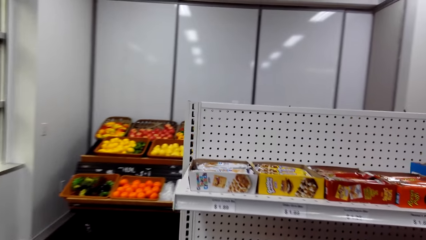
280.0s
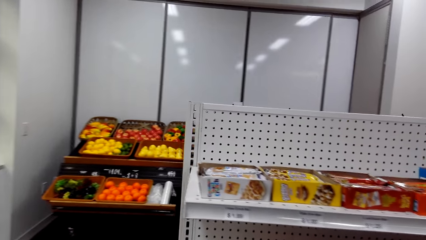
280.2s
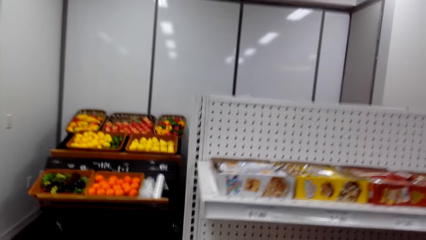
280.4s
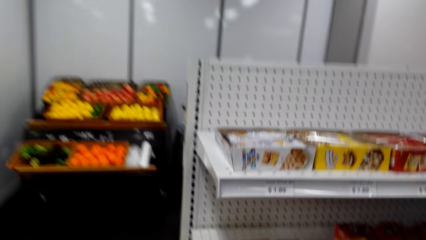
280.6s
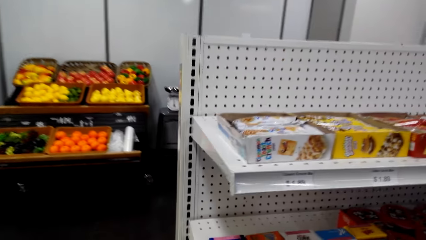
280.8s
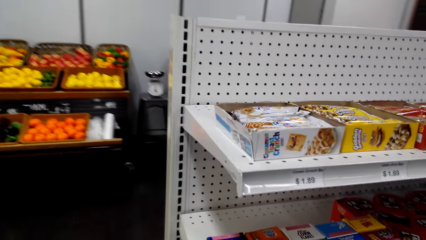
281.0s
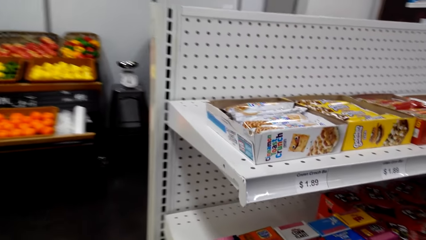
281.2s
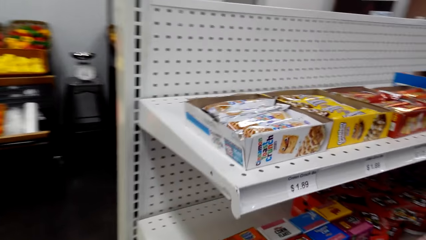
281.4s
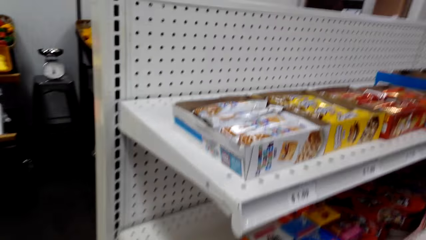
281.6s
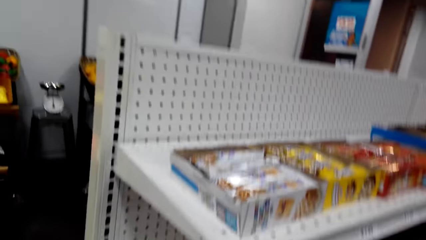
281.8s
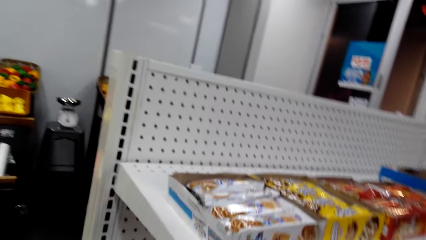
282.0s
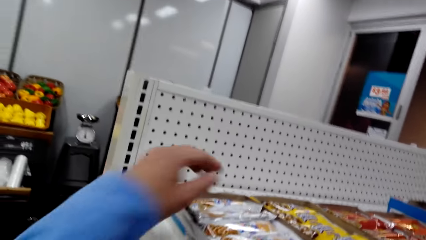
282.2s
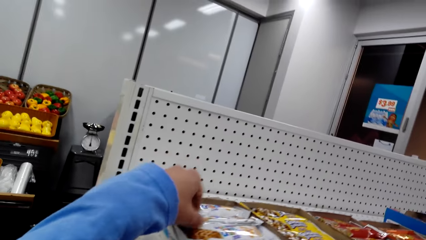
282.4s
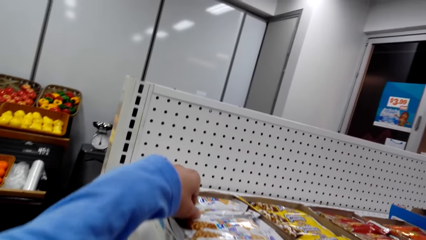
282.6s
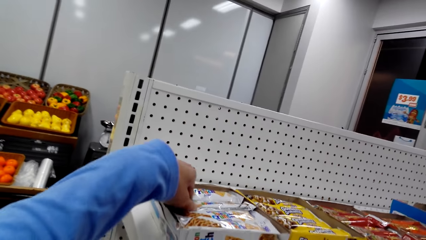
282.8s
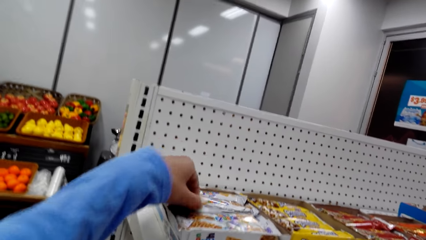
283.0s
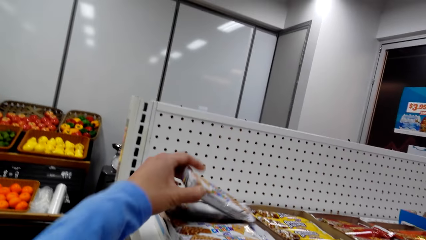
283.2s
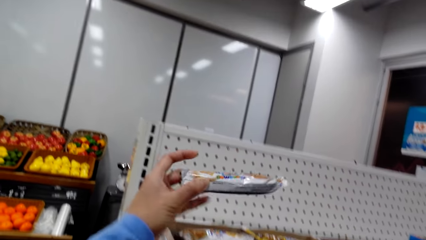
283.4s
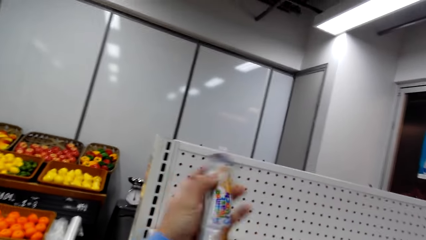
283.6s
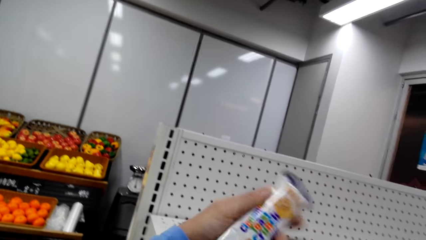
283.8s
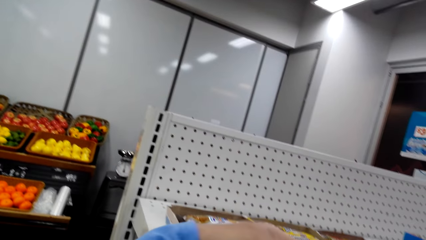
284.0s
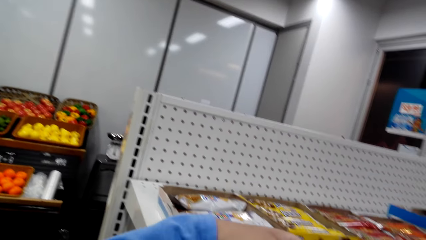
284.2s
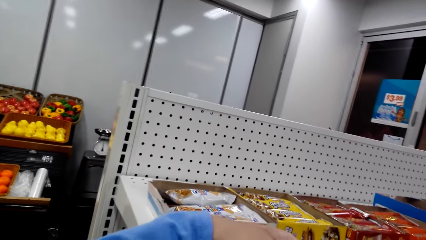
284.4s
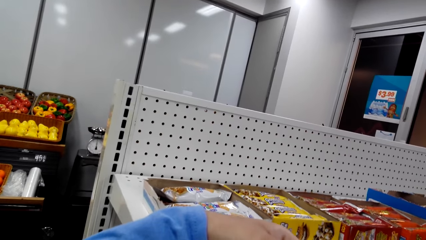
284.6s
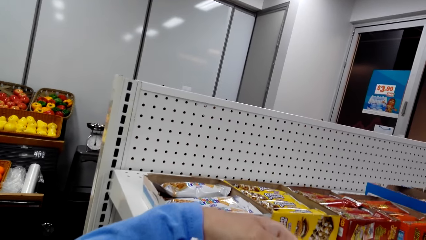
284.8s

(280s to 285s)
The camera wearer picks up a snack from a shelf. They look around.

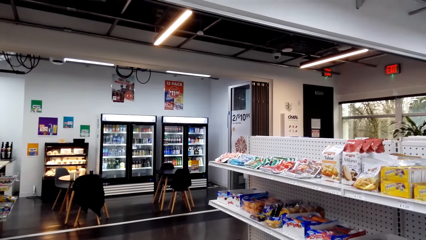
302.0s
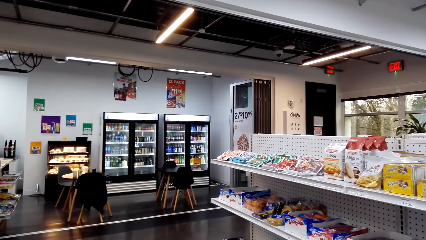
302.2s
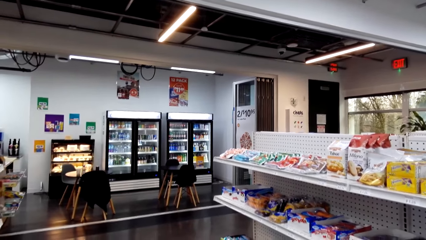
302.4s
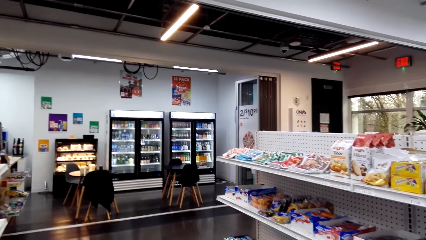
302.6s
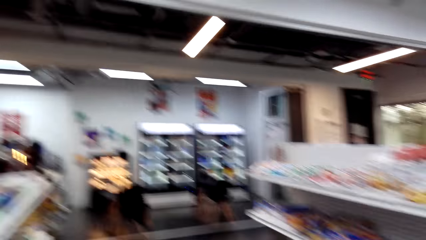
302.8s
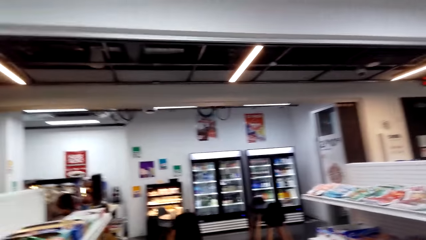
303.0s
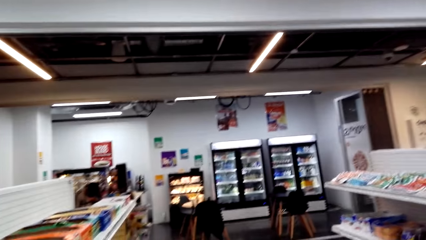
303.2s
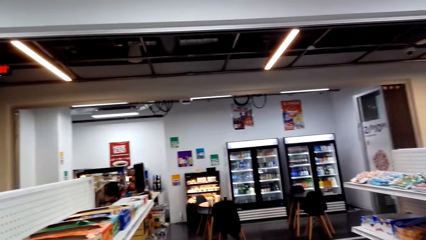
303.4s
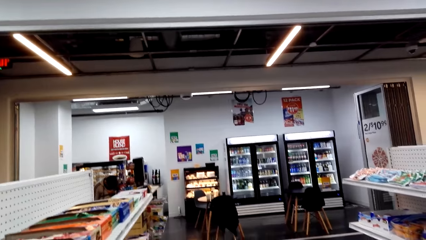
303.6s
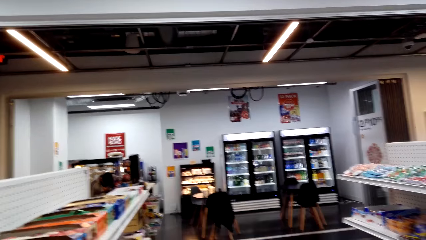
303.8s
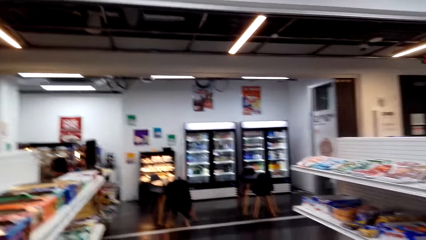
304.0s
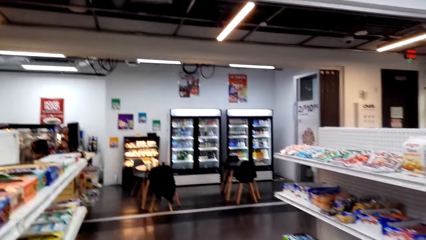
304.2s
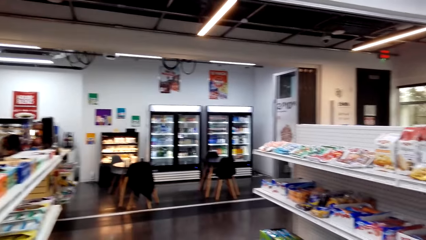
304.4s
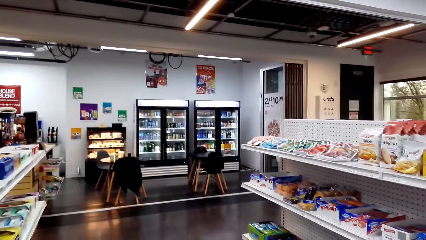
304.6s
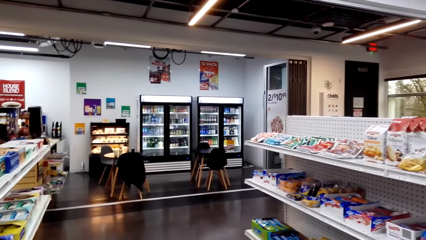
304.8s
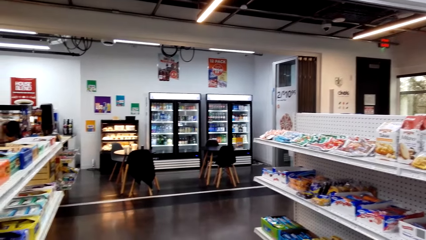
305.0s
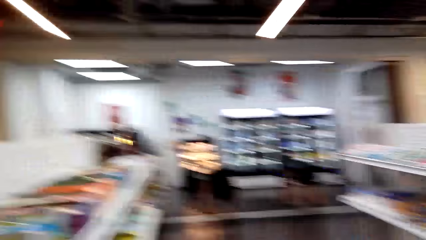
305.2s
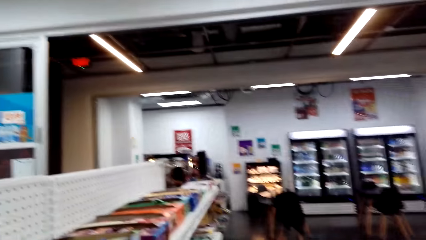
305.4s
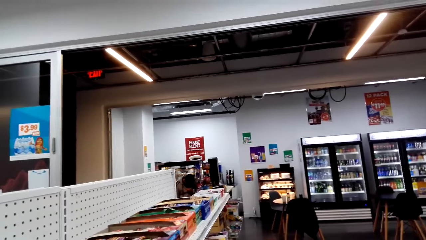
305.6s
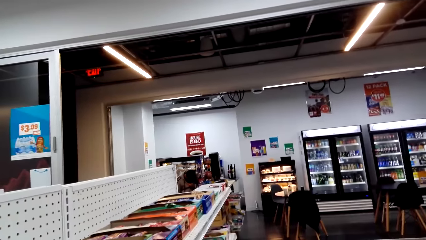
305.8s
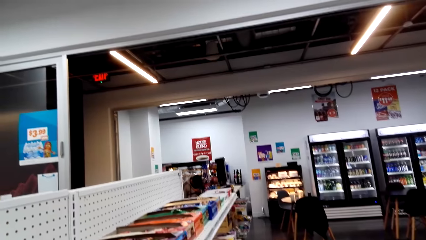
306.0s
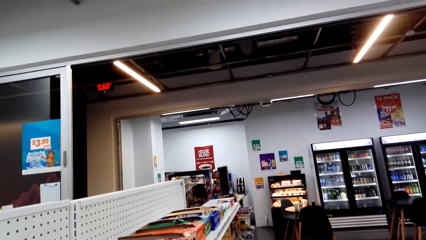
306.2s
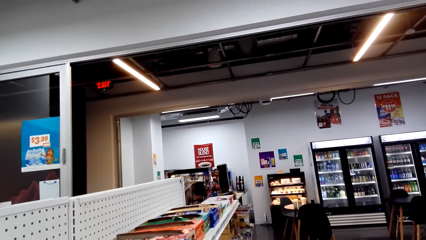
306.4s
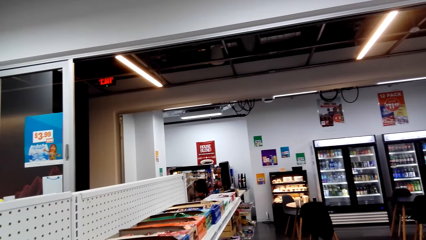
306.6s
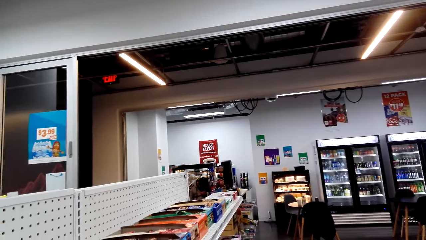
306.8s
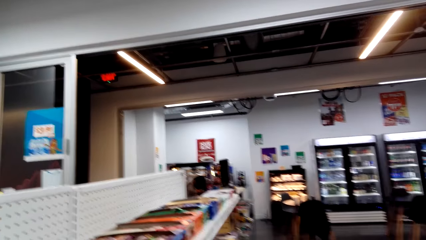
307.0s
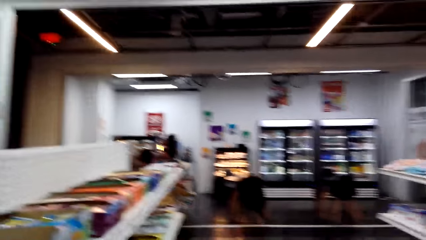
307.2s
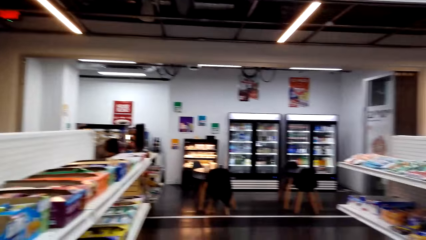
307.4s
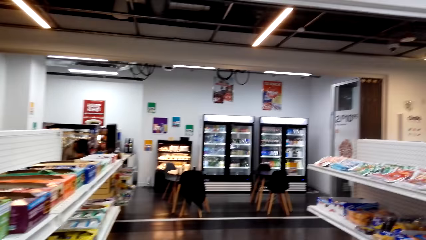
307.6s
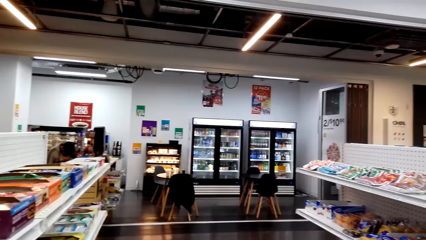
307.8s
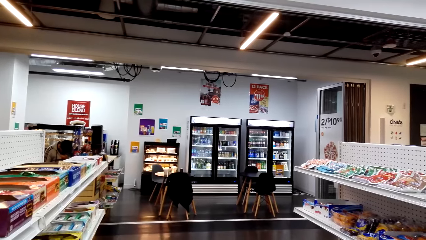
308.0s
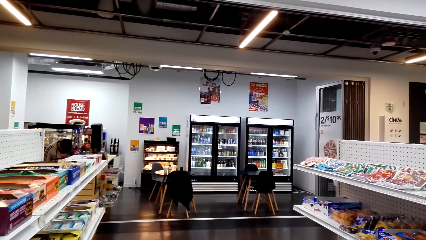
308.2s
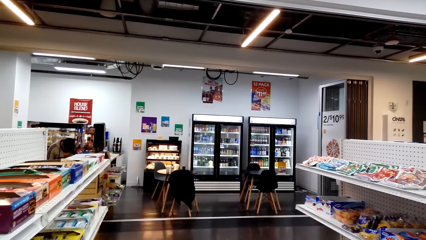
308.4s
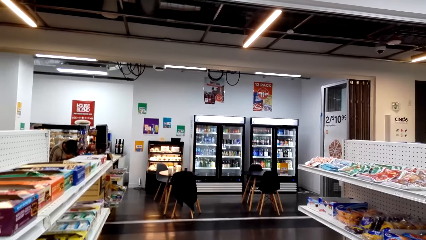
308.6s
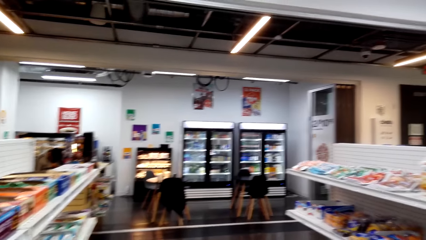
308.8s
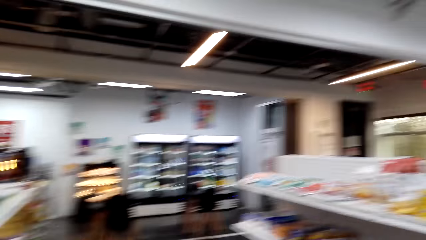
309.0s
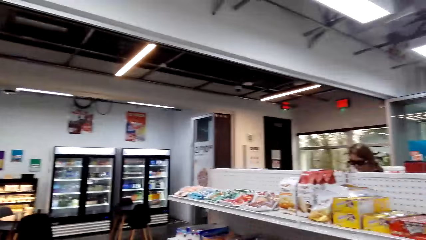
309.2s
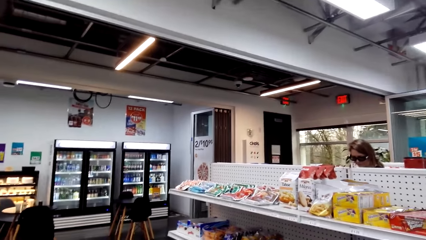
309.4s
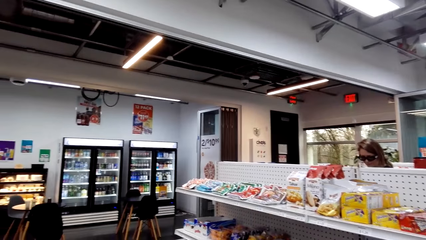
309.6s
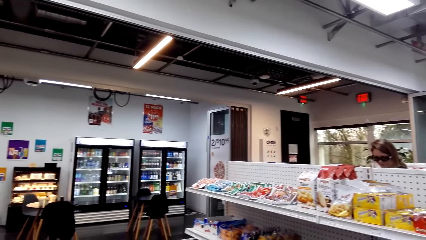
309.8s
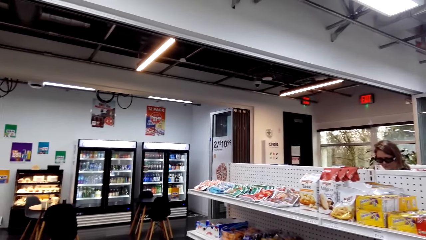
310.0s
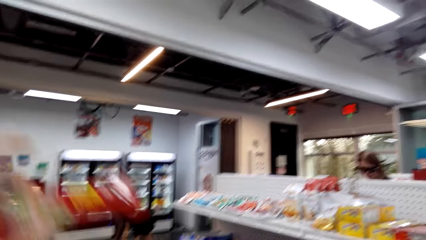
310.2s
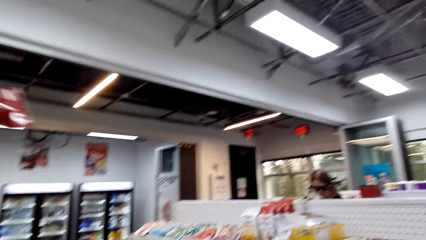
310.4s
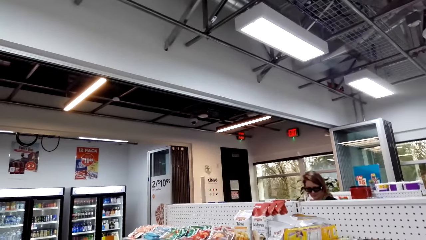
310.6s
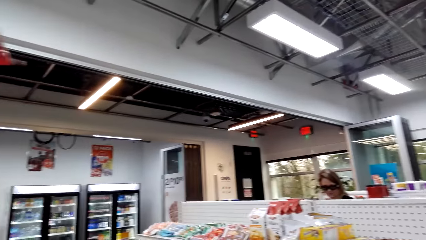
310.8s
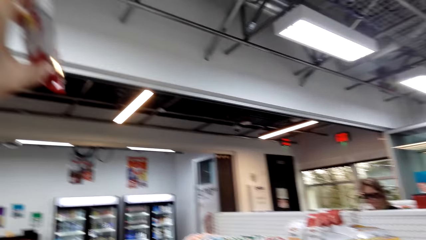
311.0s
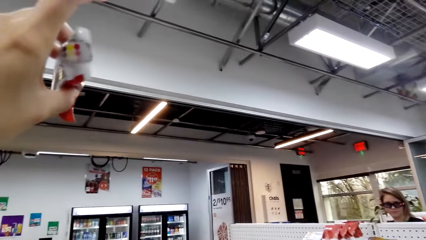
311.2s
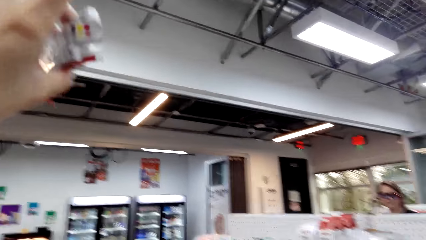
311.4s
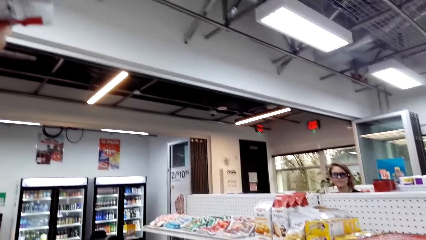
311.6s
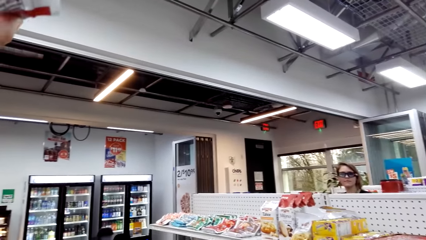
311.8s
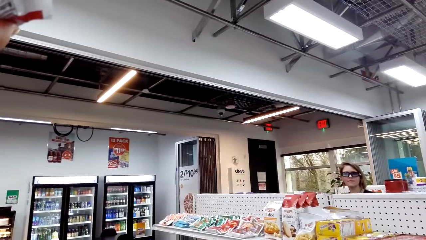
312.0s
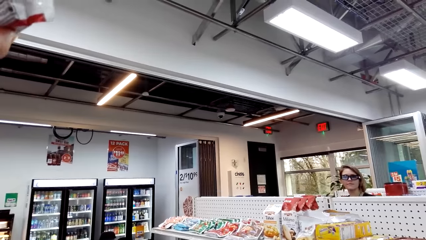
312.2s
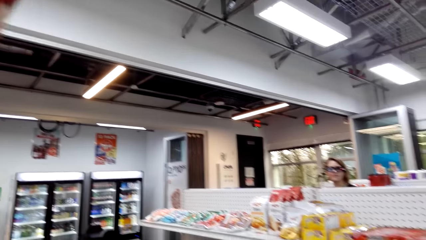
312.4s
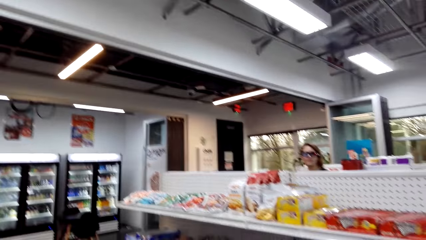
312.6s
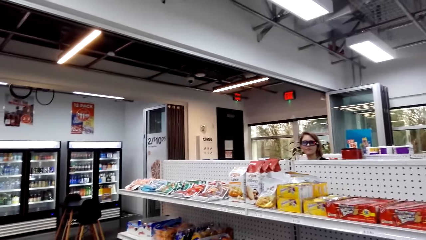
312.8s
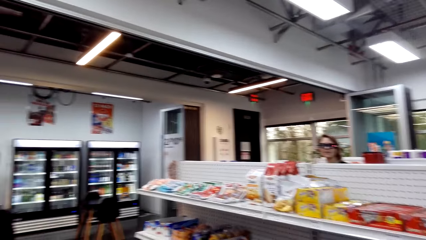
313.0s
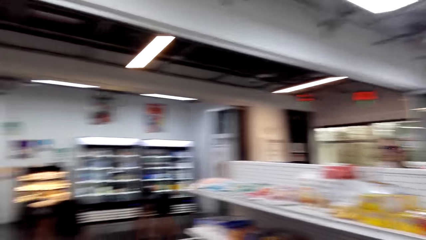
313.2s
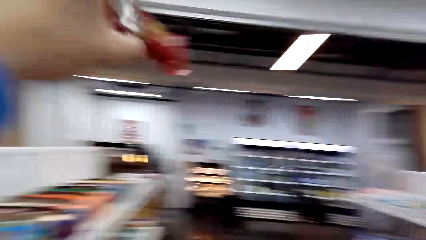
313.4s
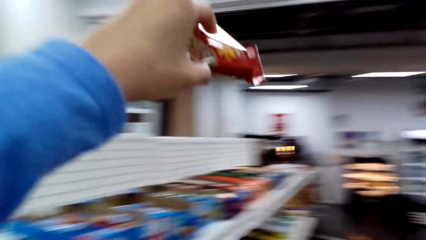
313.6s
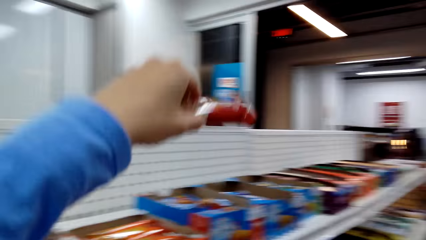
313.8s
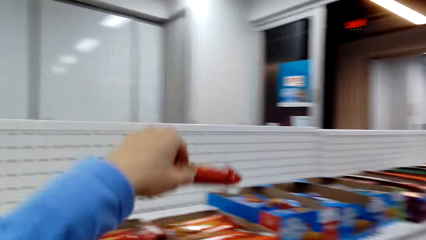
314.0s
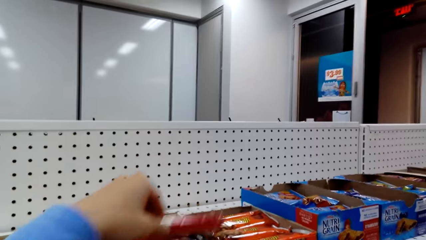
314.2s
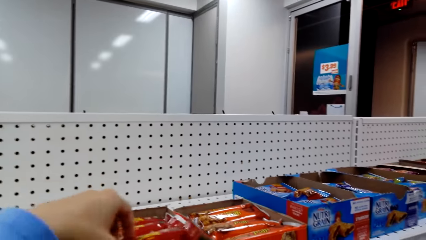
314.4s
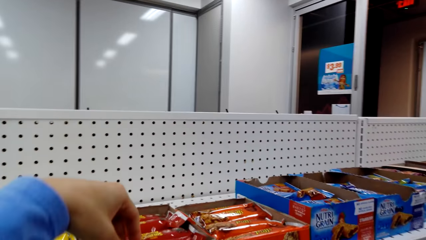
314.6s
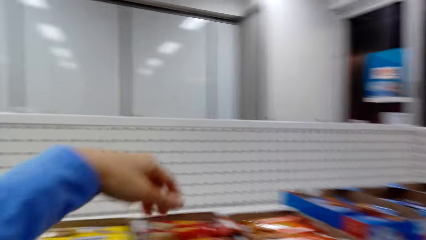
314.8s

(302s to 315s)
The camera wearer walks around a supermarket. They look around the supermarket. They lift up a snack and raise a hand. They interact with a lady.
